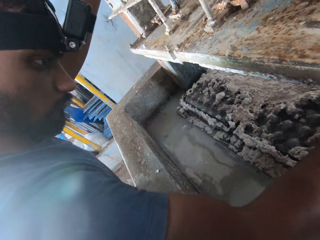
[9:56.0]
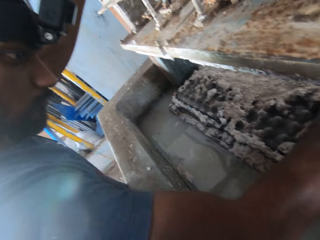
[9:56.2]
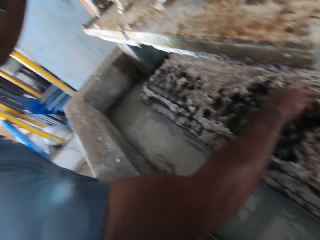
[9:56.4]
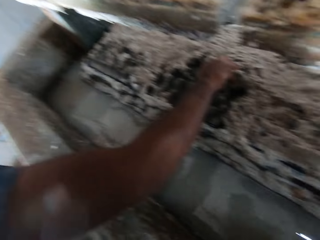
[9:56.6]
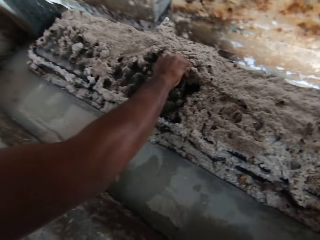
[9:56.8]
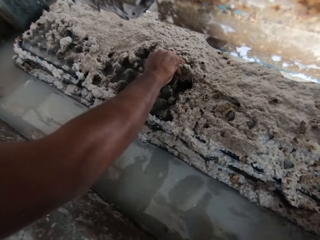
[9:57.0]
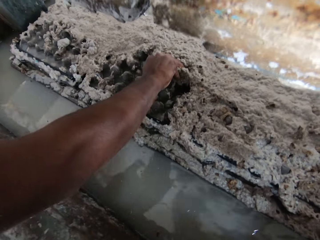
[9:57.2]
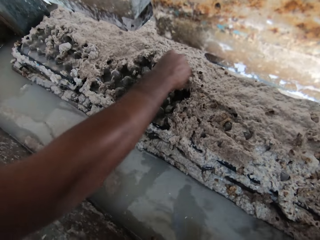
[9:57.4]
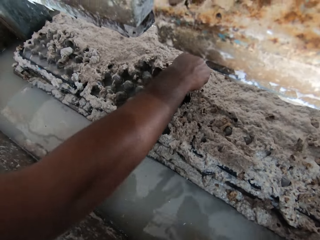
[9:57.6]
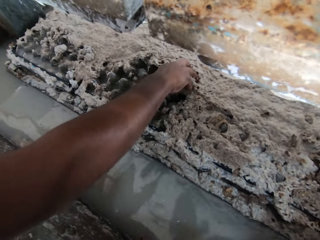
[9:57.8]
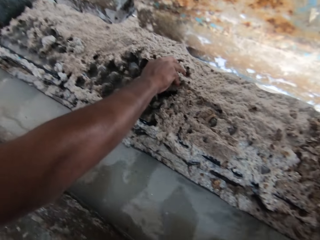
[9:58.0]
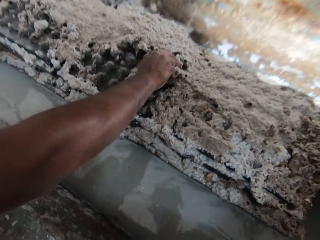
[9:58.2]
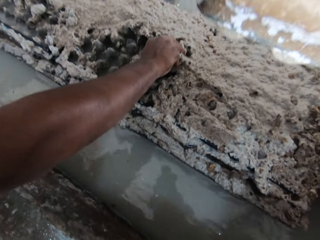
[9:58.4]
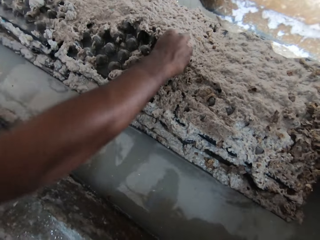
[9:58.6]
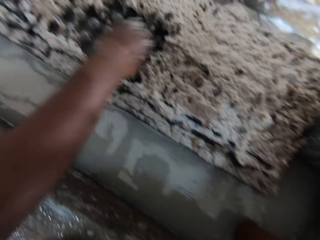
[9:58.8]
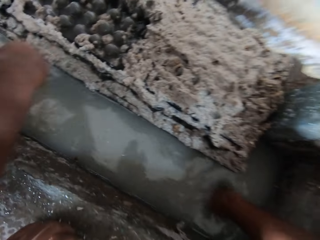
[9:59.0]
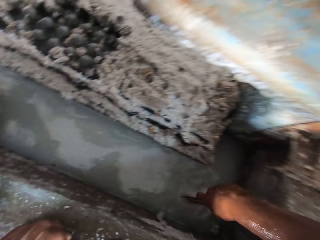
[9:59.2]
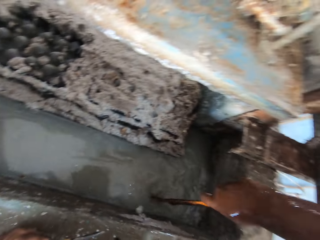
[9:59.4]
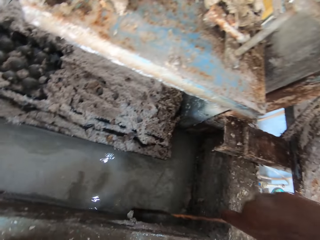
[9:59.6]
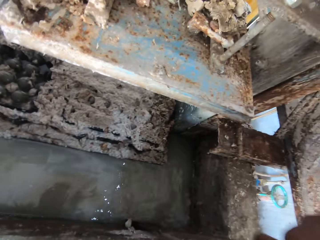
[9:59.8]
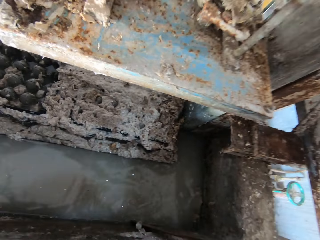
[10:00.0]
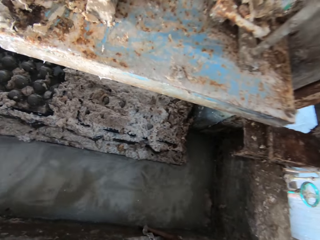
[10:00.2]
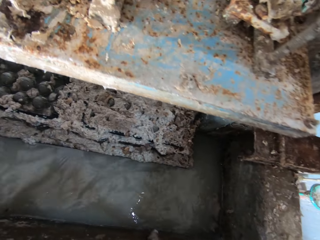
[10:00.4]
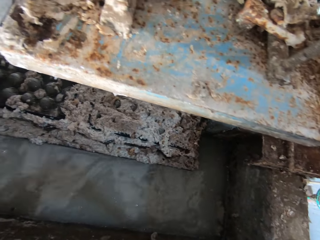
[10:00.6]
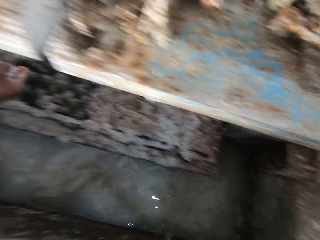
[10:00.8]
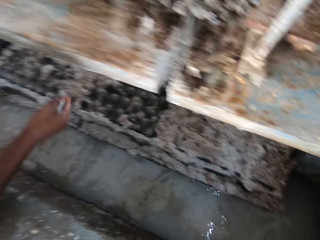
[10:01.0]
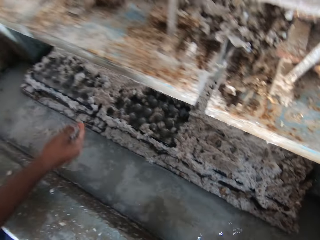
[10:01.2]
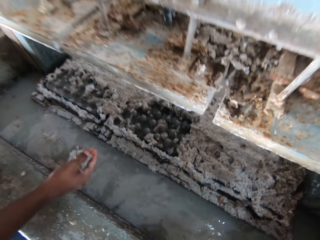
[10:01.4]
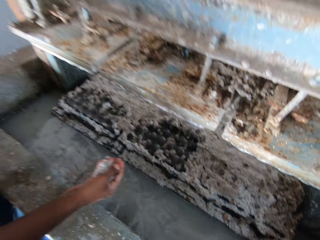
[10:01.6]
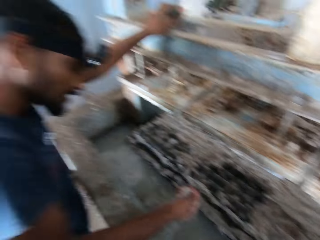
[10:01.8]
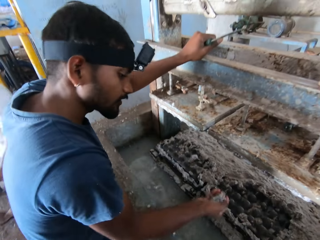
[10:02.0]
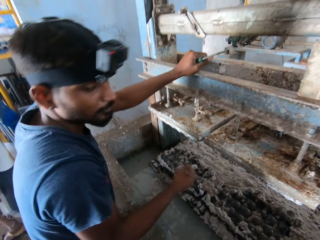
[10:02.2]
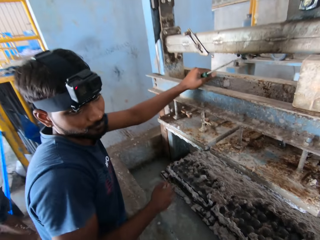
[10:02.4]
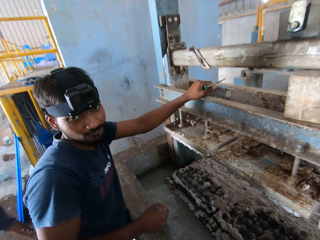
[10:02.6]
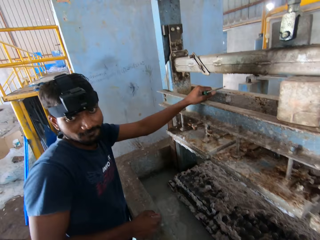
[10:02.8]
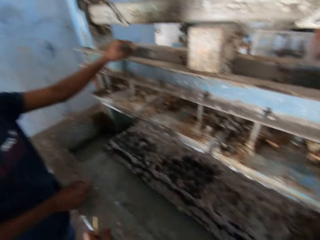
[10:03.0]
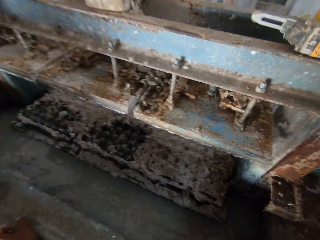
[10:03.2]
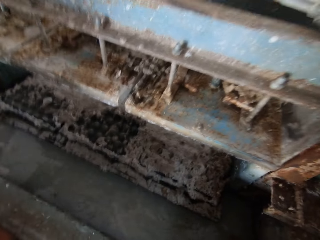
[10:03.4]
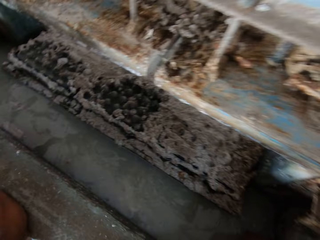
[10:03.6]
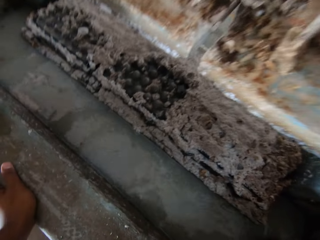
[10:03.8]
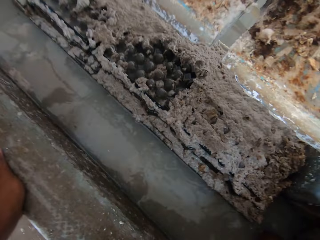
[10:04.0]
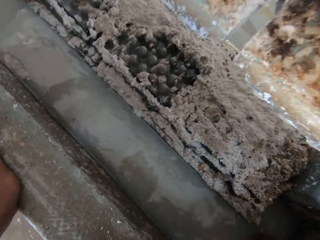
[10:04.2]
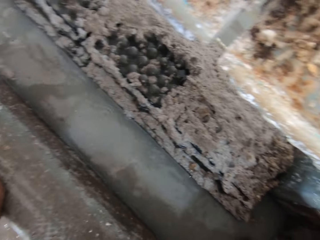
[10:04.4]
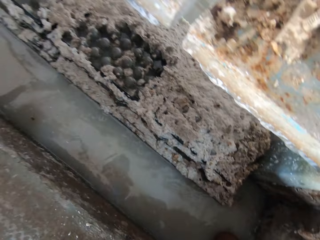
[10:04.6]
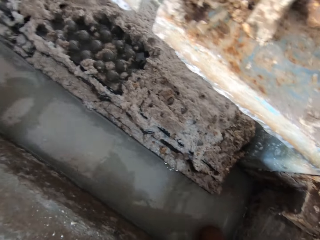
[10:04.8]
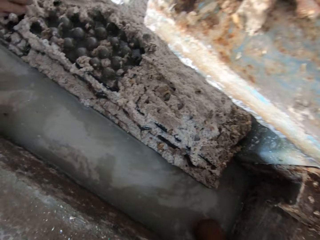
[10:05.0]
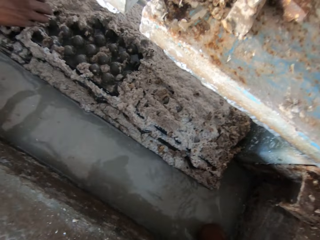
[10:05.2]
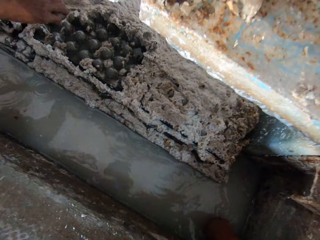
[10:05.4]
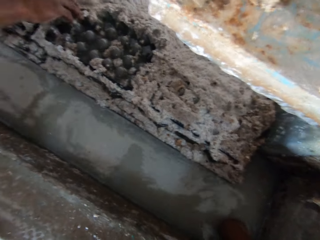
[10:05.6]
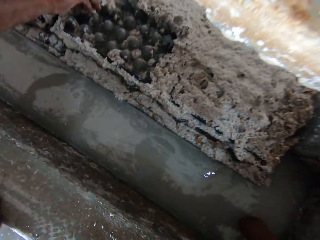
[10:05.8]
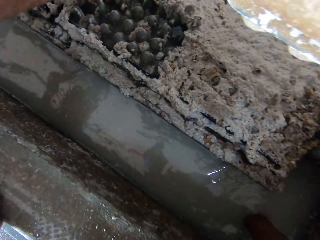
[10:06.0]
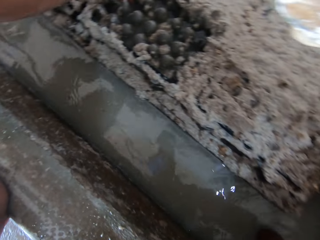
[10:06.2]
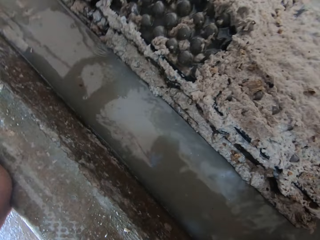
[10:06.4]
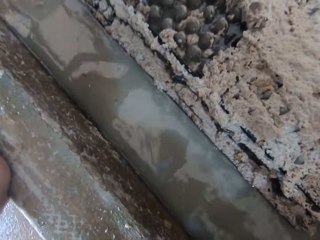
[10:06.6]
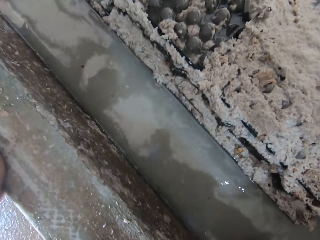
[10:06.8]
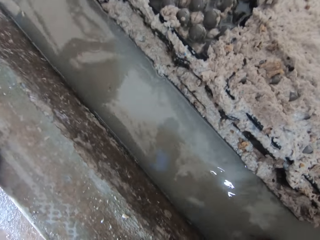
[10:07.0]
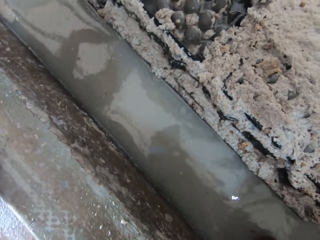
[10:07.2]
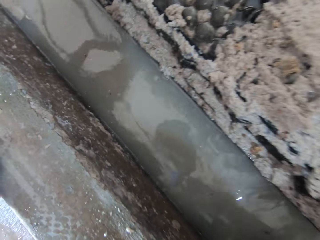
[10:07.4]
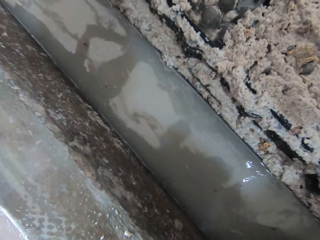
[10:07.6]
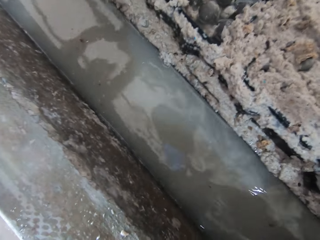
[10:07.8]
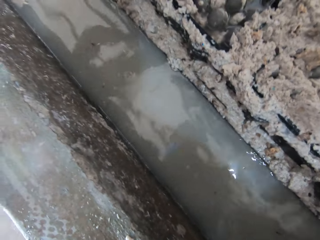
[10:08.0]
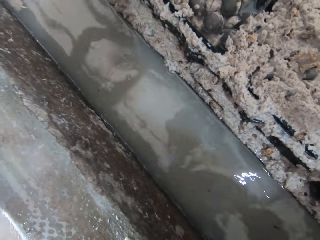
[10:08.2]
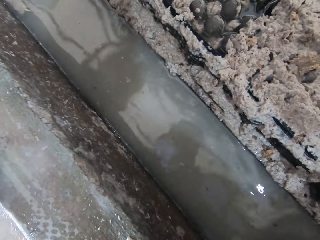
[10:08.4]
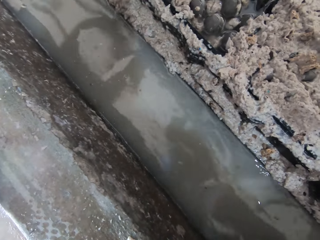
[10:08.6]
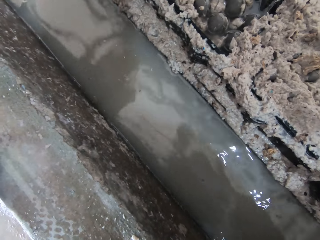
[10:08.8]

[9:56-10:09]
A person shakes head. The person picks trash from the egg tray. The person drops egg tray trash in the water. Another person walks around. The first person looks around. The first person looks at the camera wearer. The camera wearer looks around. The first person picks trash from the egg tray.

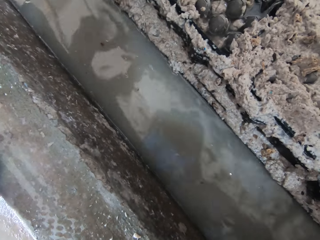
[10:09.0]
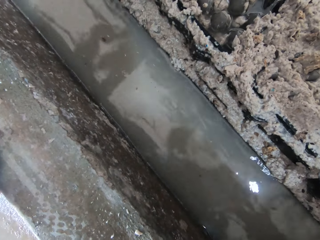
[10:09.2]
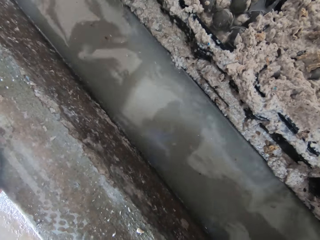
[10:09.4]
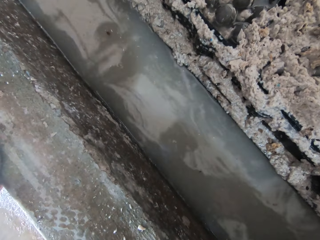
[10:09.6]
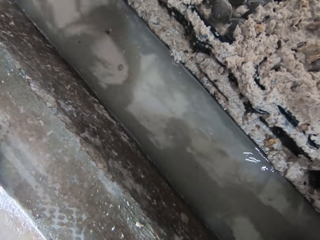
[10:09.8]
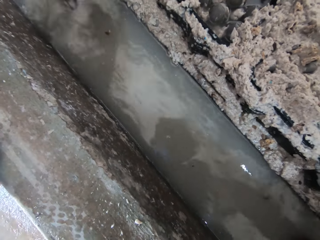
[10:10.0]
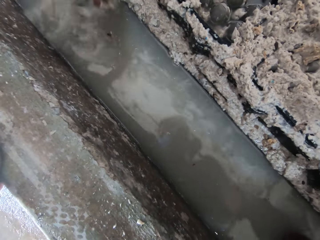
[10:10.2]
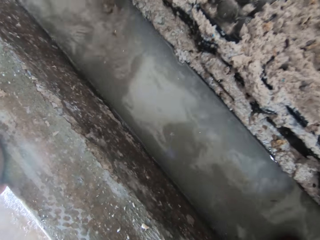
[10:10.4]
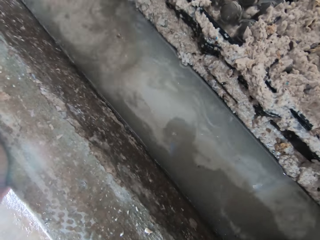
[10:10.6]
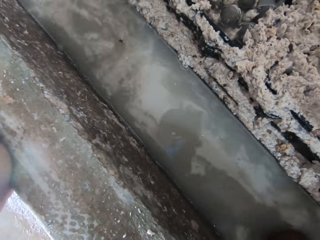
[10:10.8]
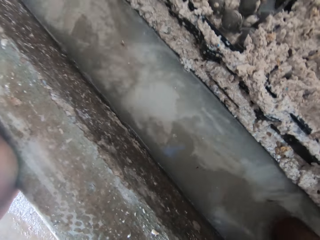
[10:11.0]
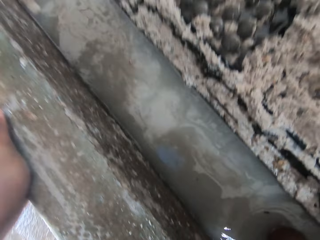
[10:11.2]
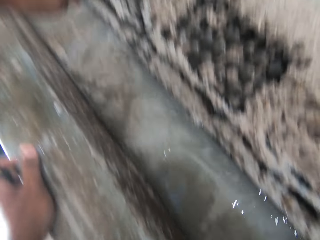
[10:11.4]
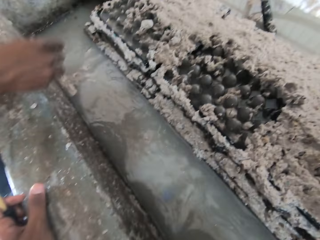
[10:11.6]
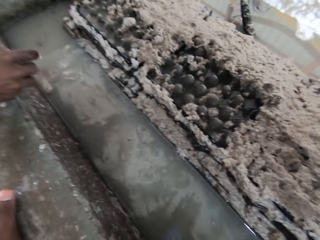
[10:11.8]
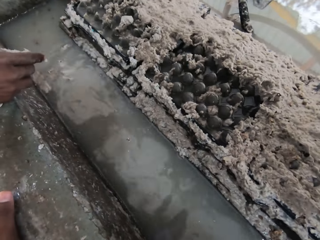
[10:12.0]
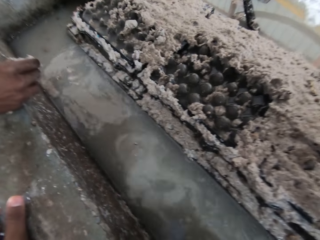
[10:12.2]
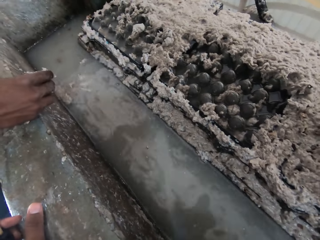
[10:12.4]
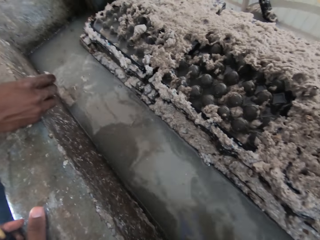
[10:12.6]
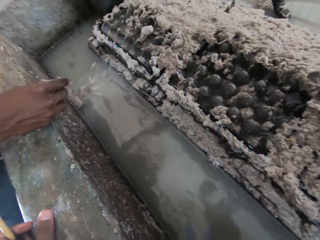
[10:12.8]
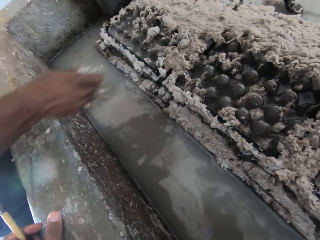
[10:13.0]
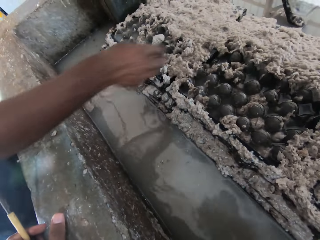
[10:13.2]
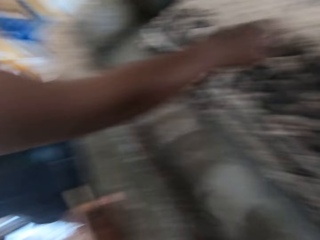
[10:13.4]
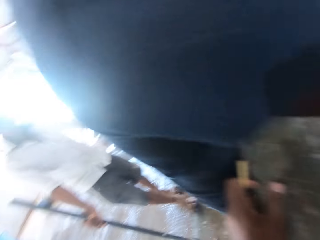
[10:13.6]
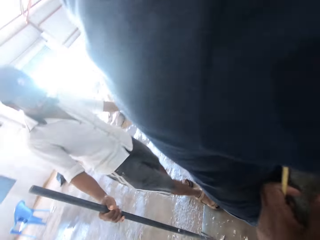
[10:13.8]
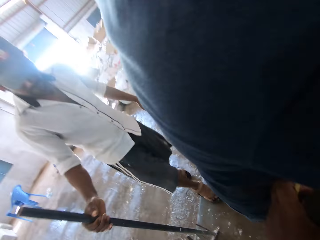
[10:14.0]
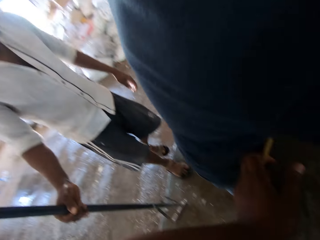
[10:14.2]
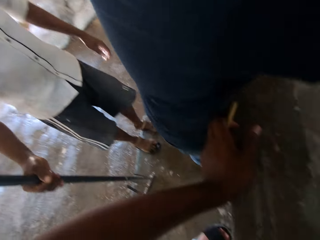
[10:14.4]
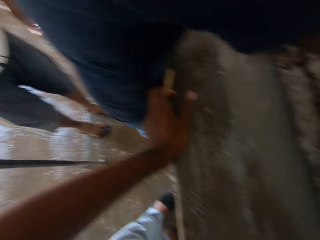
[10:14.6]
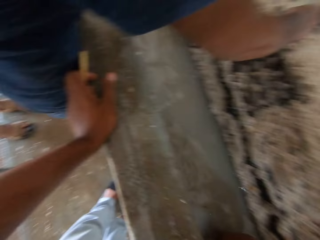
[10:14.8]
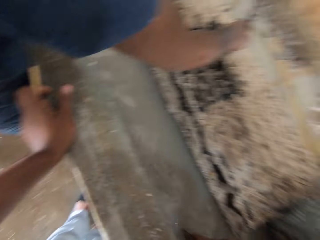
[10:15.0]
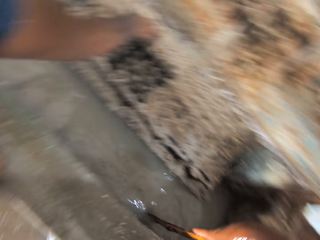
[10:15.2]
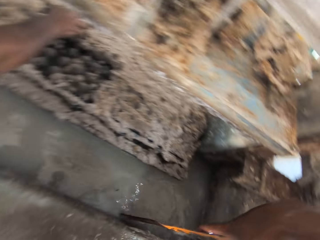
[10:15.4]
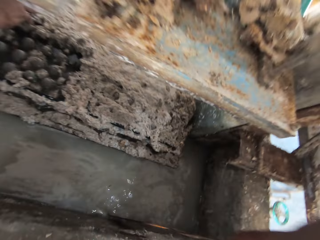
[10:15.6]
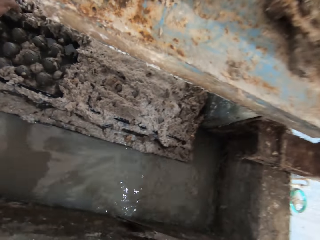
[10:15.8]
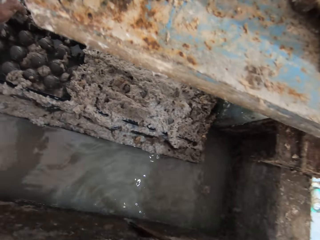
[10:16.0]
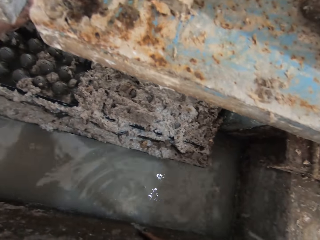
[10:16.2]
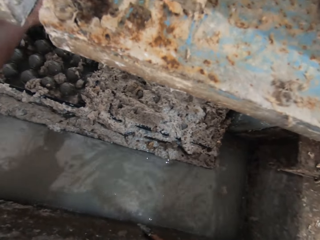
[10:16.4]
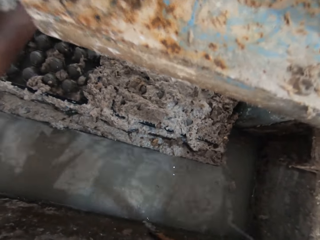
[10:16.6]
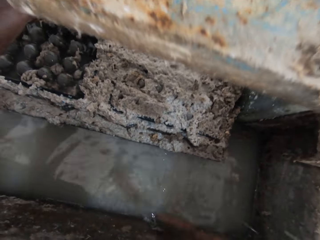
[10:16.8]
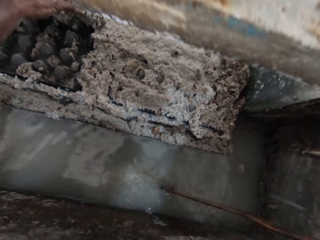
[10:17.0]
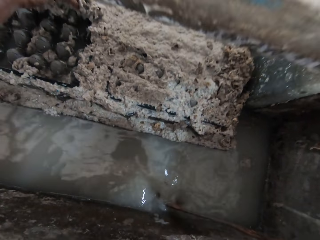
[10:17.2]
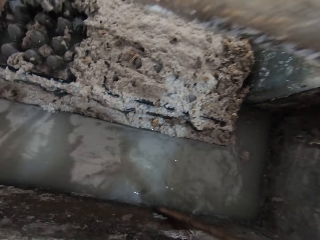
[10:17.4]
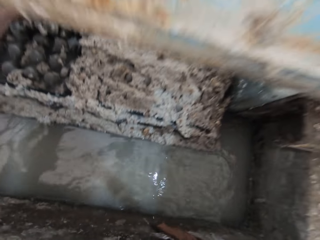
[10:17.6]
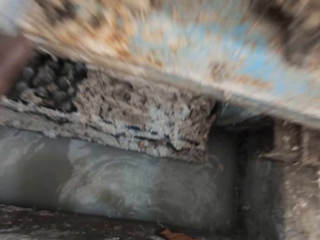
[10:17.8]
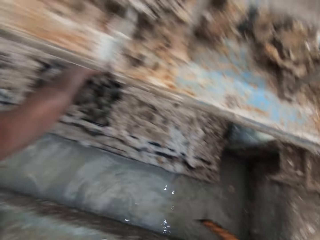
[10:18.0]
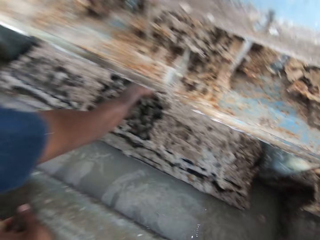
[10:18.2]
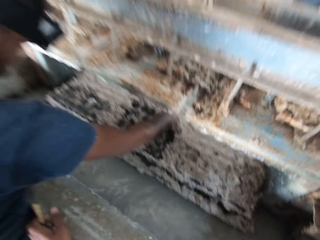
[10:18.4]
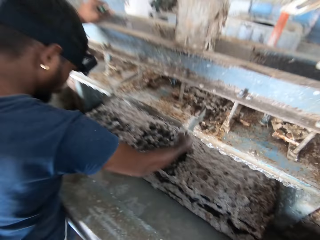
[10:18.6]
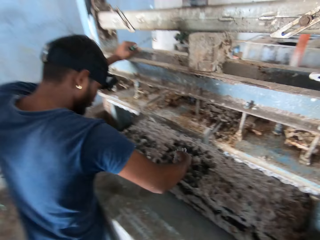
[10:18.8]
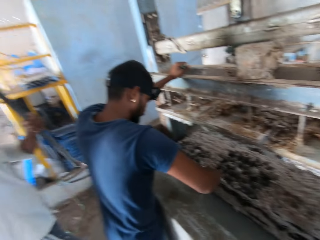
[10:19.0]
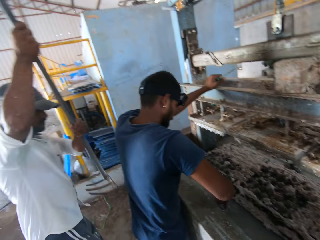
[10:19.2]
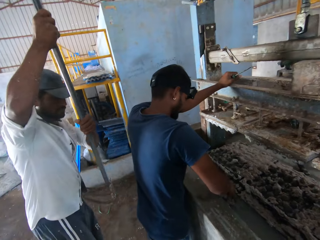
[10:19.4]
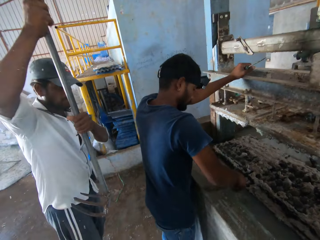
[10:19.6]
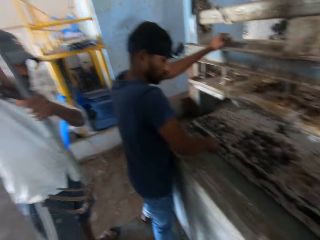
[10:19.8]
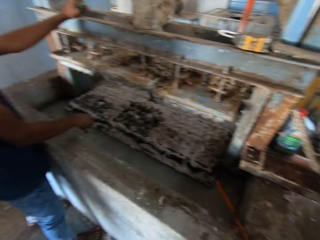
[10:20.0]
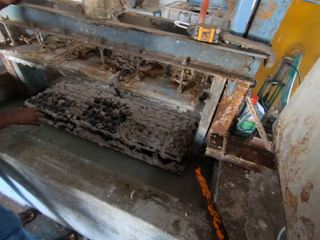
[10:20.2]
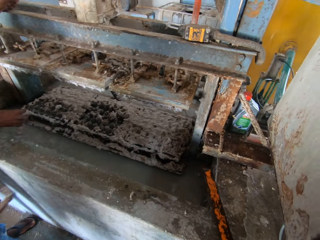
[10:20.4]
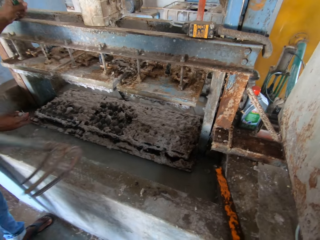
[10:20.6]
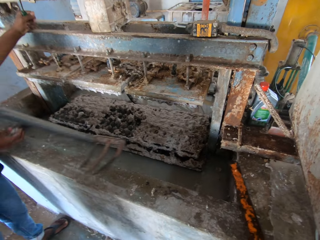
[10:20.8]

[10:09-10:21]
A person drops egg tray trash in the water. The person picks trash from the egg tray. Another person holds a rake. The other person walks around. The camera wearer lifts metal. The other person lifts the rake. The first person drops egg tray trash in the water. The other person walks around.
